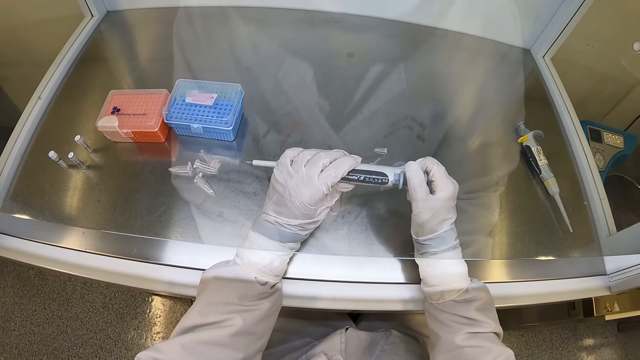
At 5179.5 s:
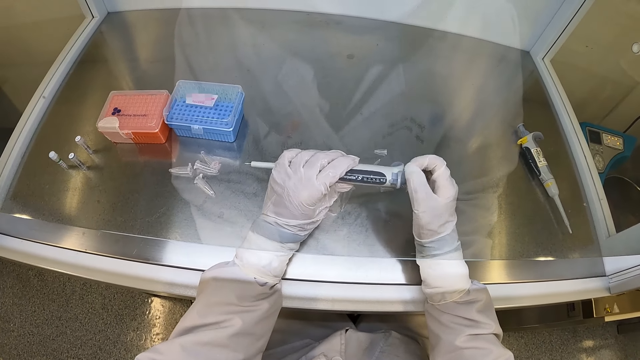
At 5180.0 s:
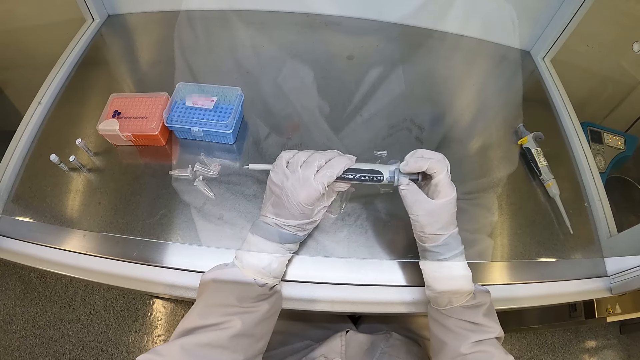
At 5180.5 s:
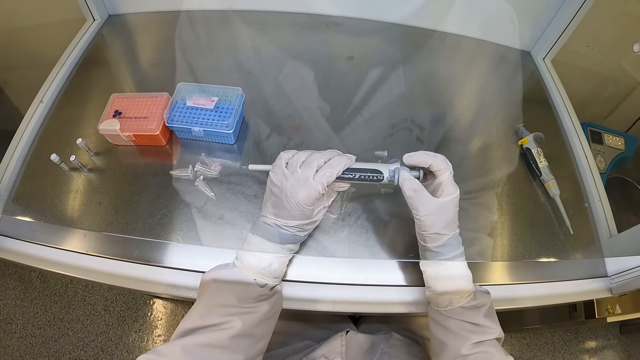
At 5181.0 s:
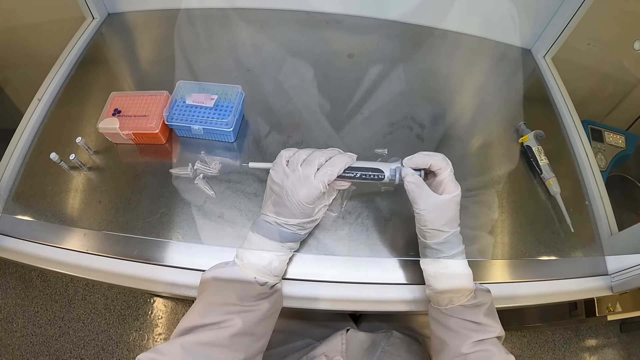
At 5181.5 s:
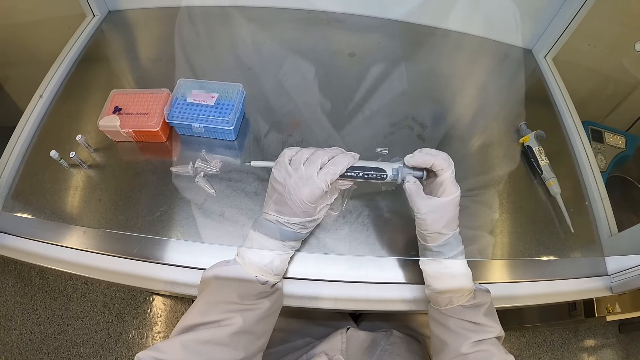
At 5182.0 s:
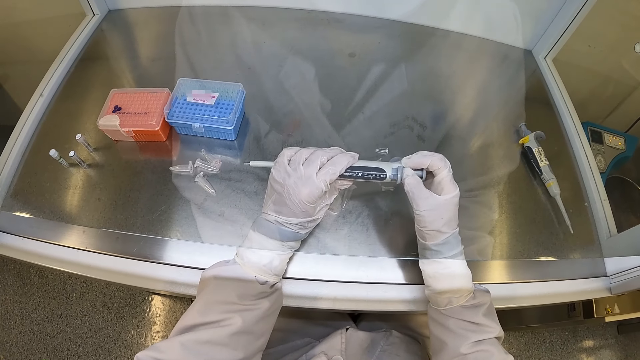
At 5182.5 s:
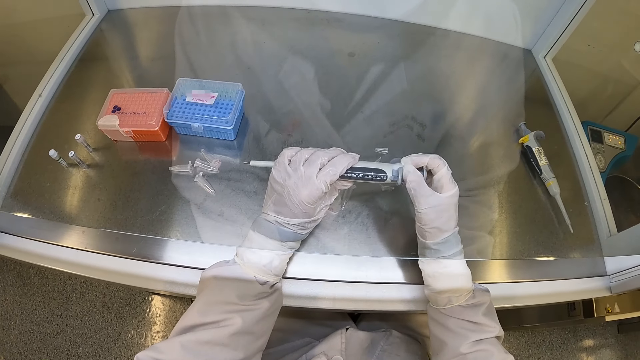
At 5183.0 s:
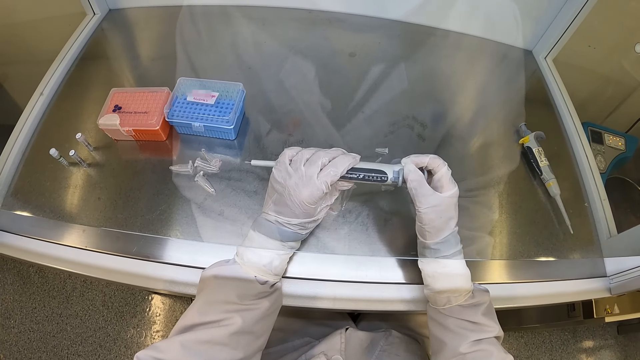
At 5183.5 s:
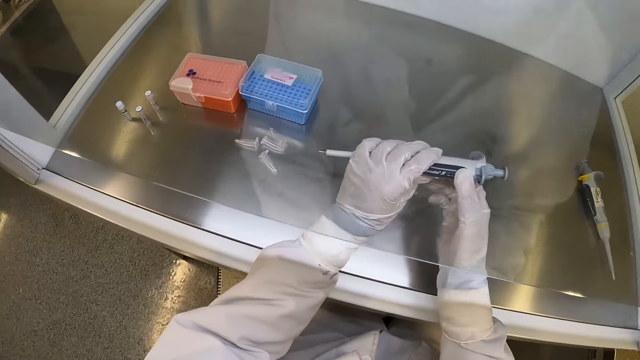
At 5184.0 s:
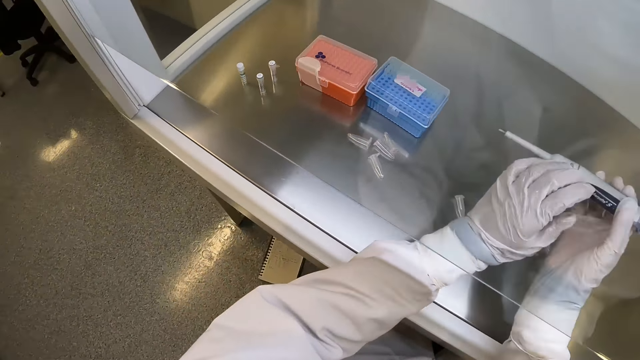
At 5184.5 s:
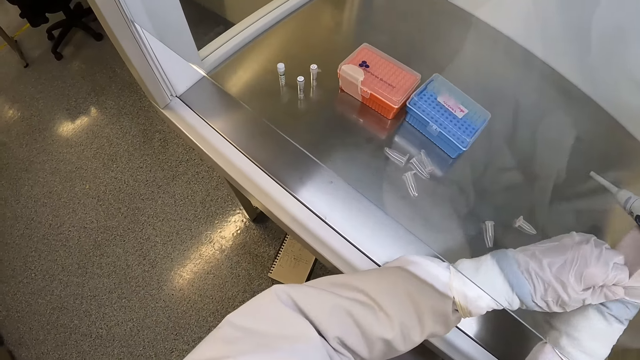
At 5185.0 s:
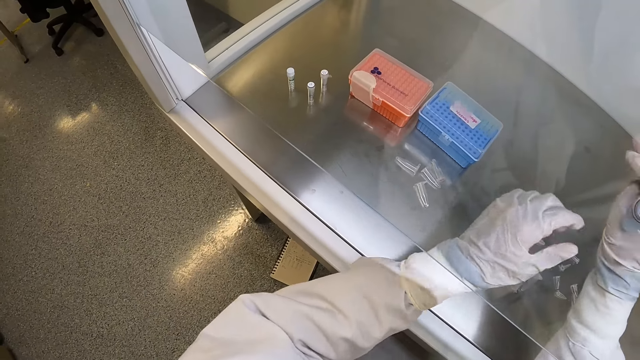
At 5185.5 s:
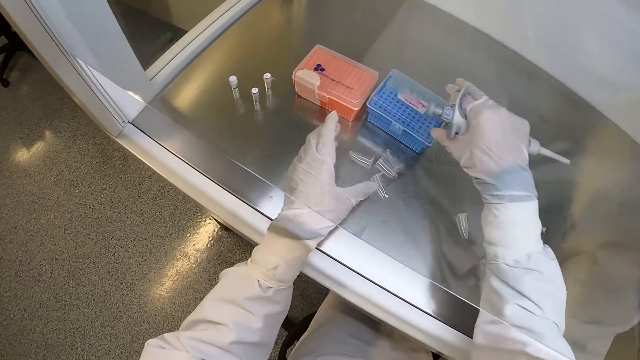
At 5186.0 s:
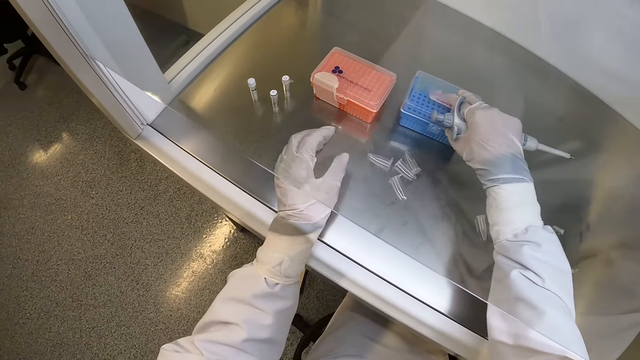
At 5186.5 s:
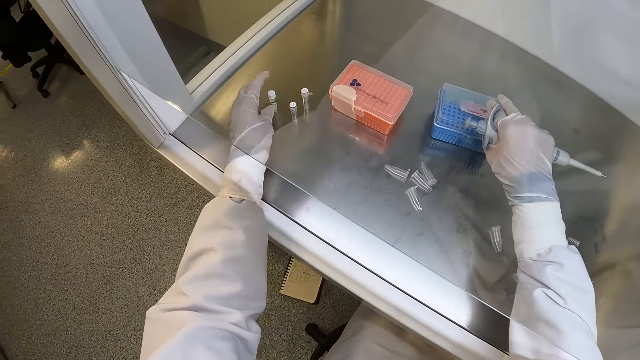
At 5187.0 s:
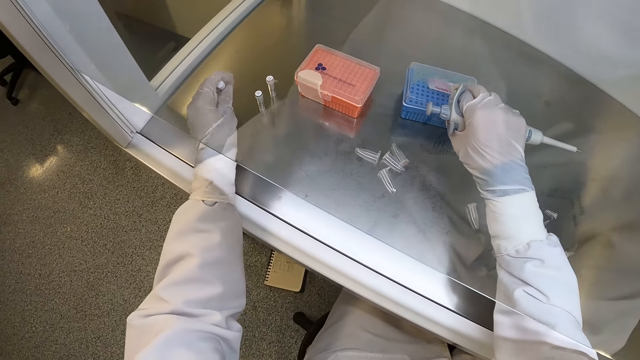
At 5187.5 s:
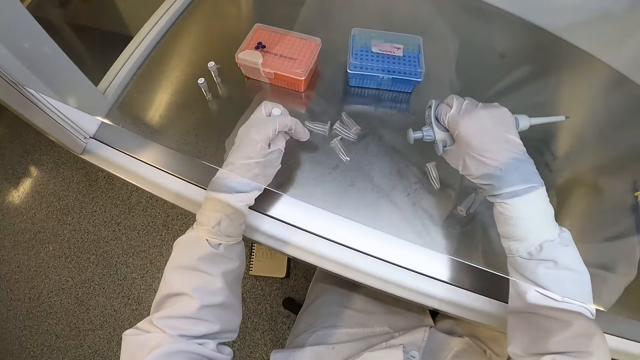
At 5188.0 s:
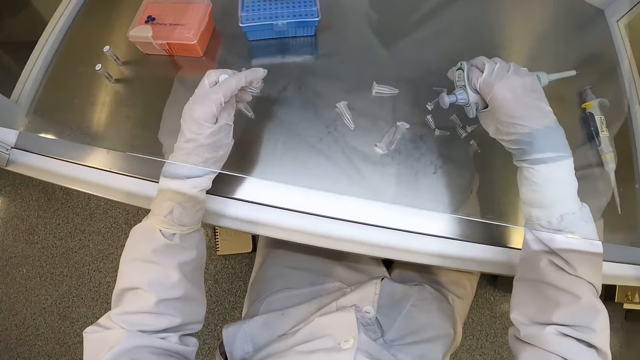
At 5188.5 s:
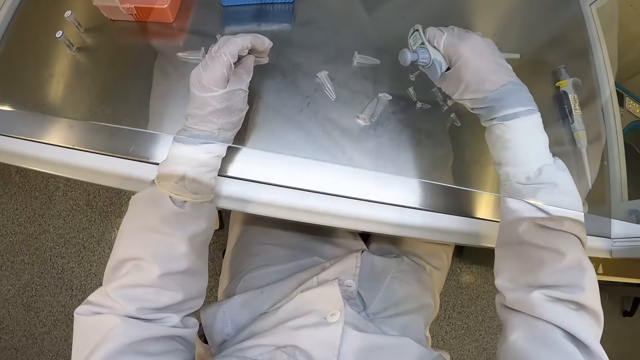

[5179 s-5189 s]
The camera wearer passes the micropipette in his left hand to his right hand. He adjusts the glove in his right hand with his left hand. He moves the test tube rack on the cabinet with his right hand. He picks up a glass tube from the cabinet with his left hand.

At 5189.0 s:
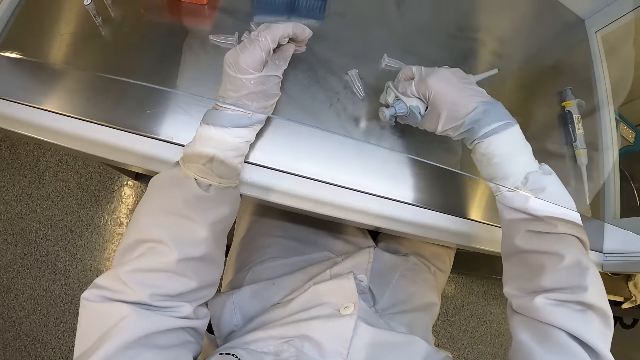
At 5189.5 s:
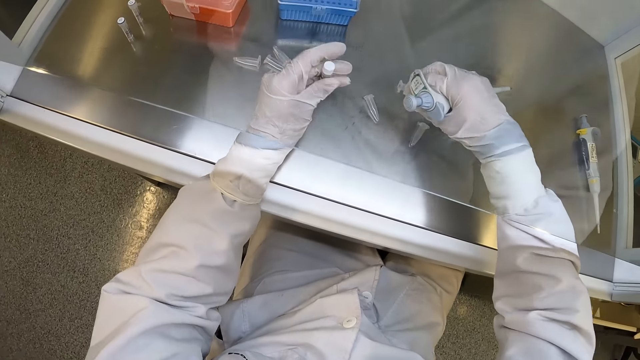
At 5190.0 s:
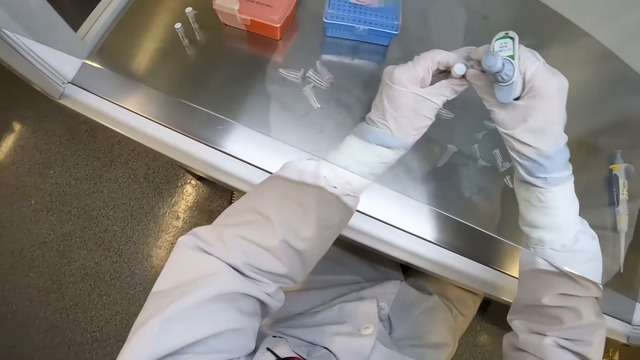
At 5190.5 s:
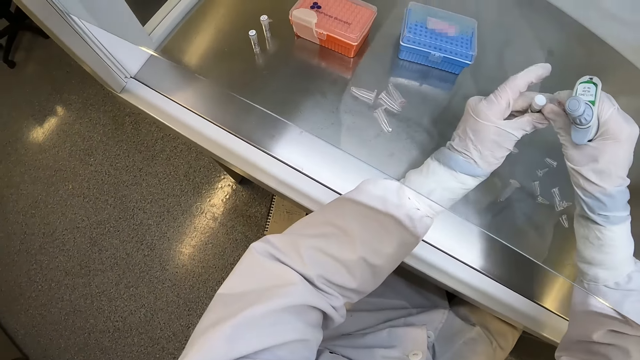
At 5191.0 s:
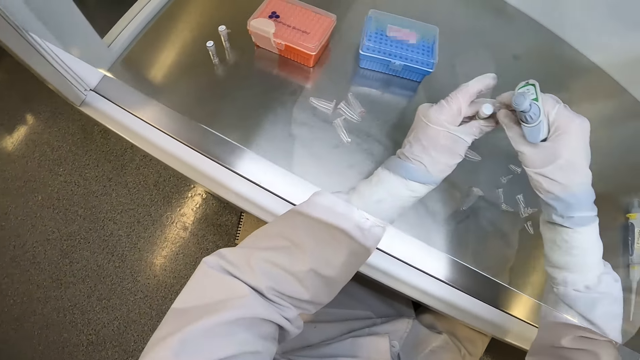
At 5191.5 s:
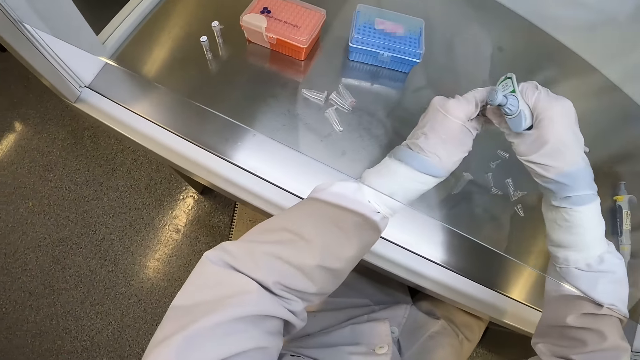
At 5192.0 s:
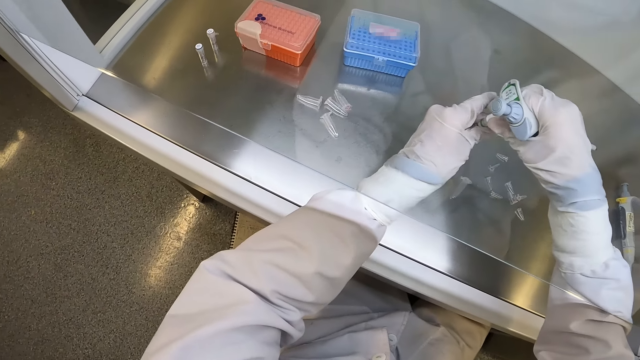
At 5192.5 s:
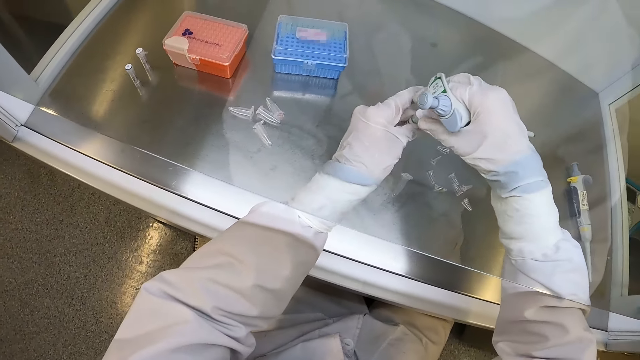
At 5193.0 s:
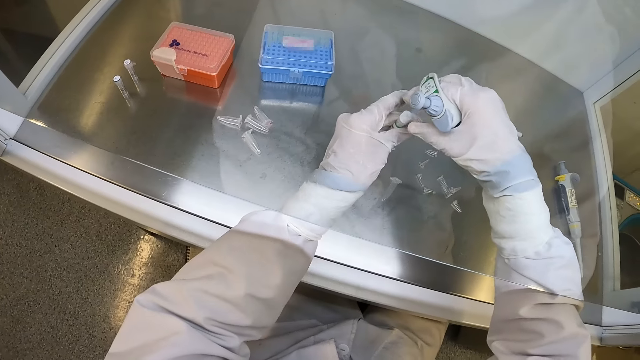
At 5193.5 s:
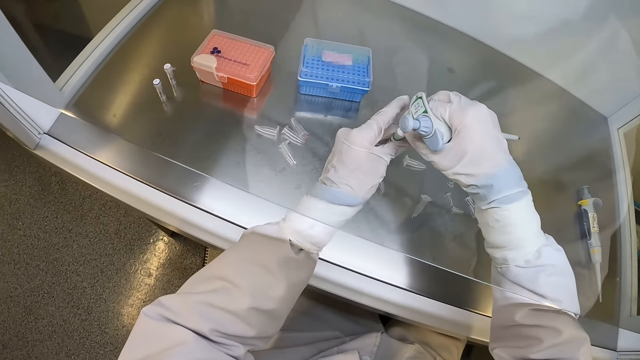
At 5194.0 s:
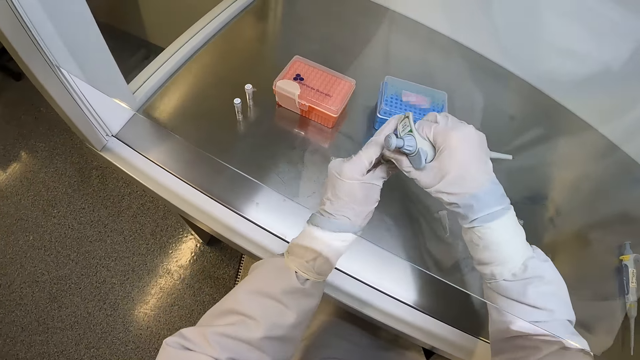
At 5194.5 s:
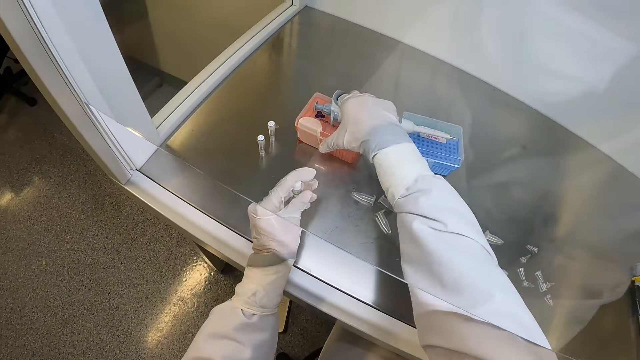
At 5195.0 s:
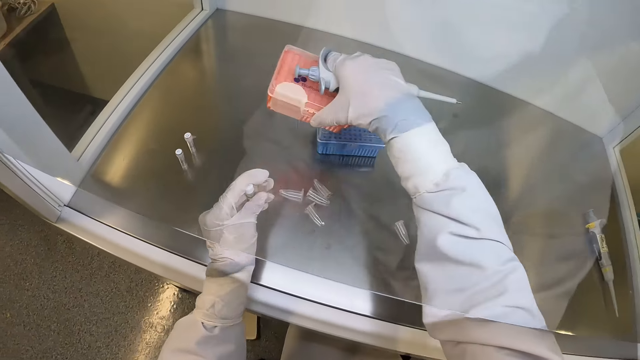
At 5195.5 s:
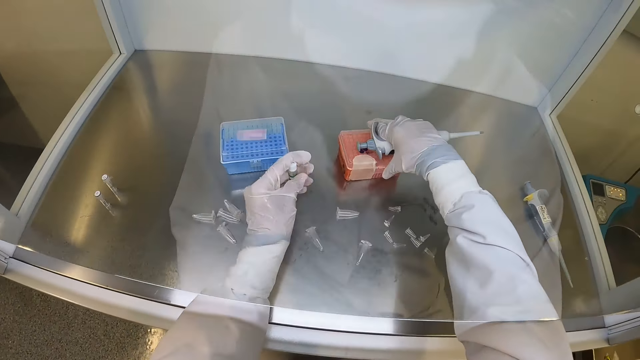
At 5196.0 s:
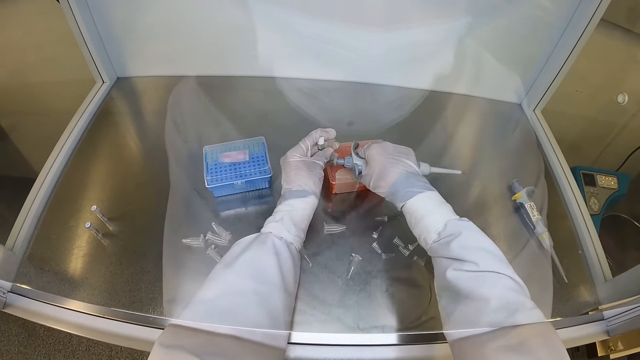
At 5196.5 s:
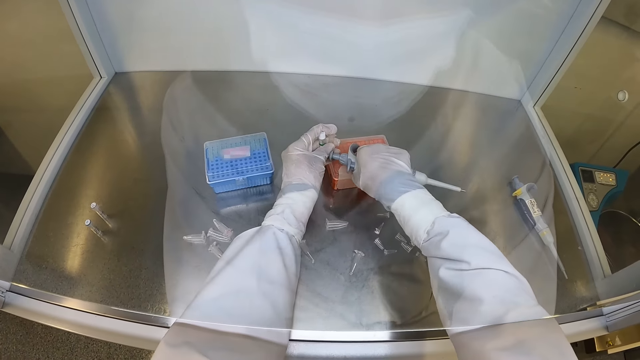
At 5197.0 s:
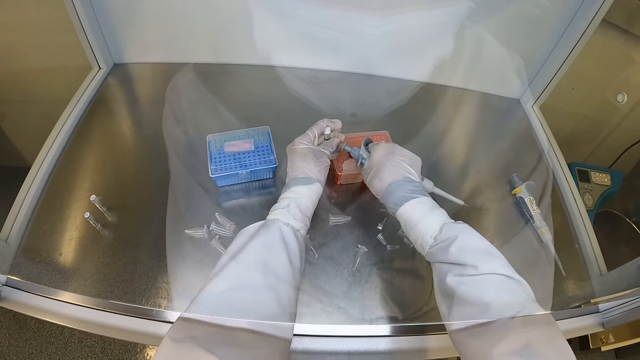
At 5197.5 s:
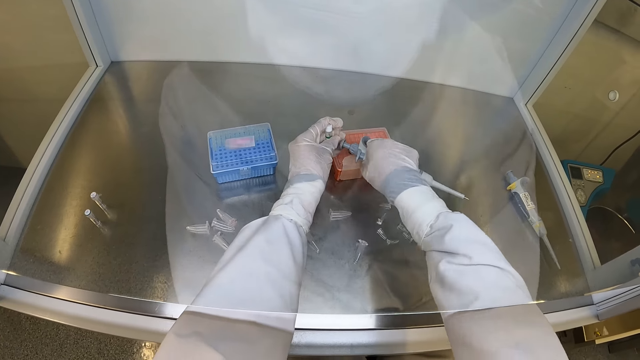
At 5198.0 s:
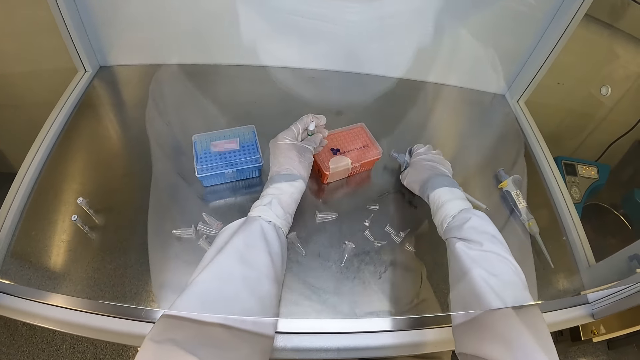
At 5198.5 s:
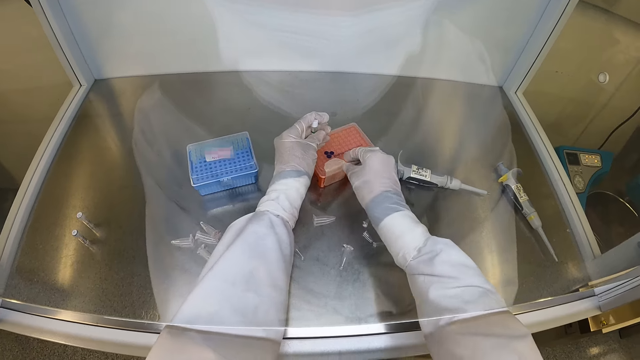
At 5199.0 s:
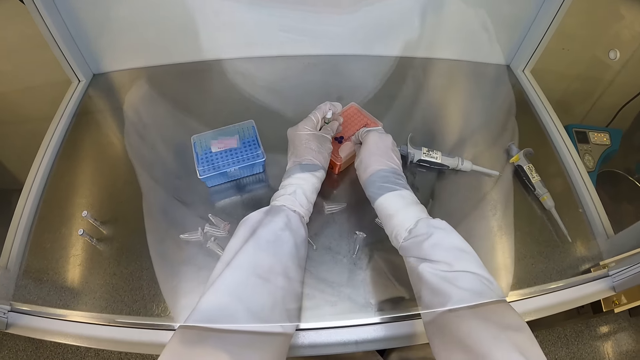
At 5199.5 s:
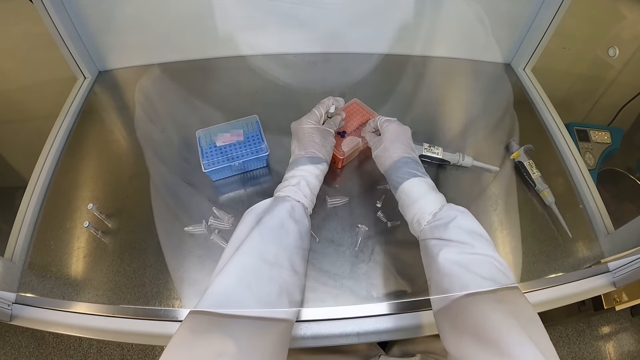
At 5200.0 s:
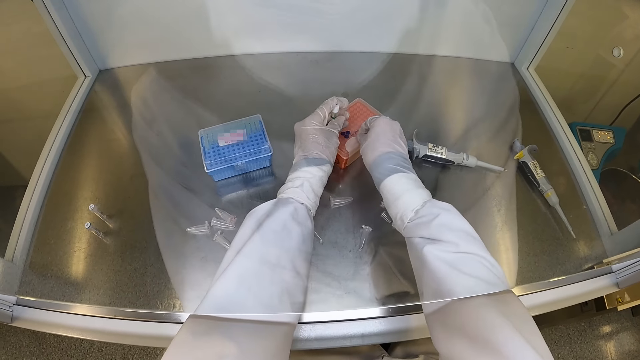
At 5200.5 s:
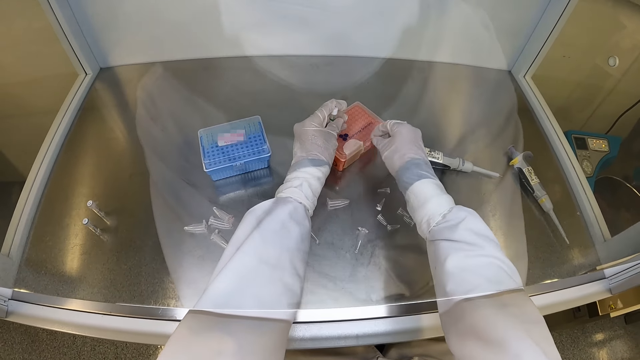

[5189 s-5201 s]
The camera wearer picks up a plastic tube from the cabinet with his right hand. He passes the plastic tube from his right hand to his left hand. He opens the bottle's lid with his hand. He rotates the glass tube cap in his left hand with his right hand. He picks up a test tube rack or box on the cabinet with his right hand and places the test tube rack on the cabinet with his right hand. He holds the test tube rack on the cabinet with his left hand and touches the test tube rack on the cabinet with his right hand. He places the micropipette on the cabinet with his right hand. He opens the box with his hands.
